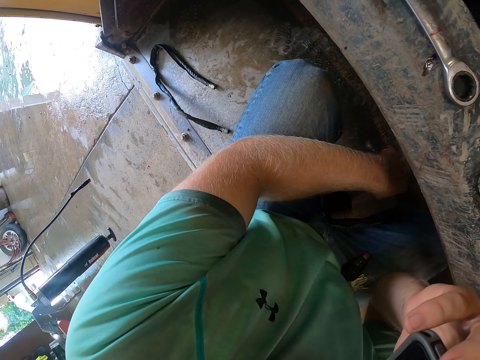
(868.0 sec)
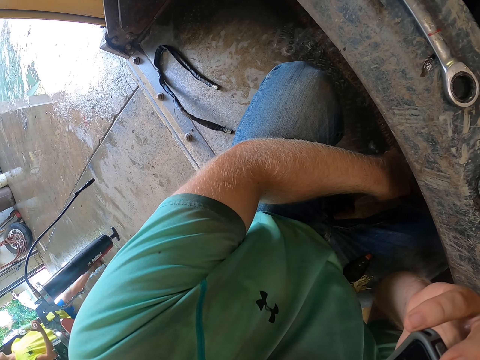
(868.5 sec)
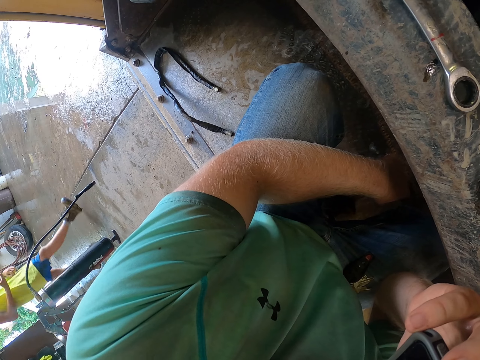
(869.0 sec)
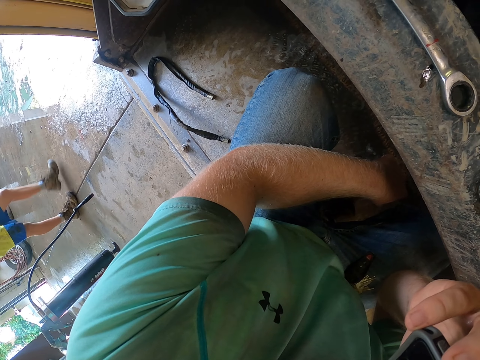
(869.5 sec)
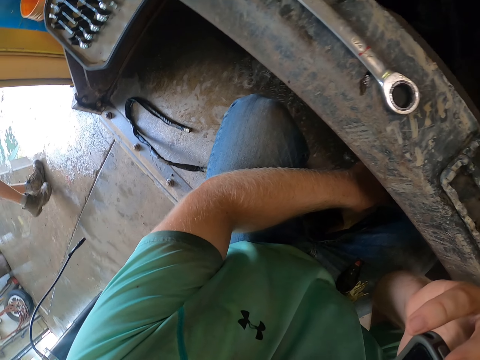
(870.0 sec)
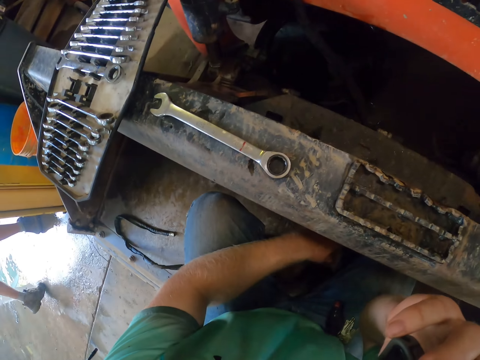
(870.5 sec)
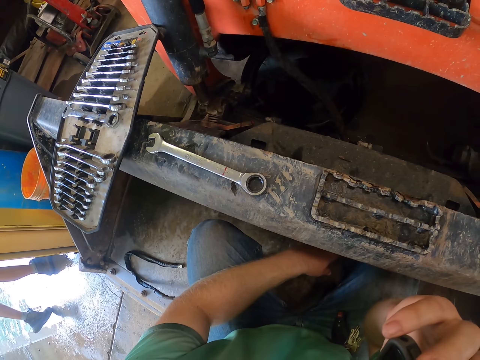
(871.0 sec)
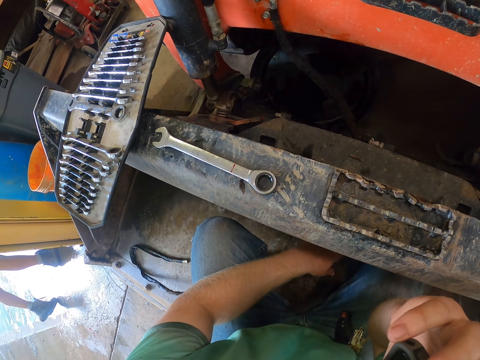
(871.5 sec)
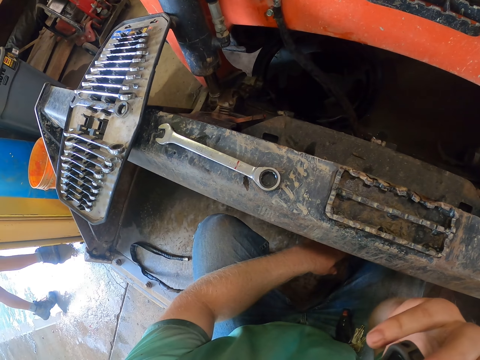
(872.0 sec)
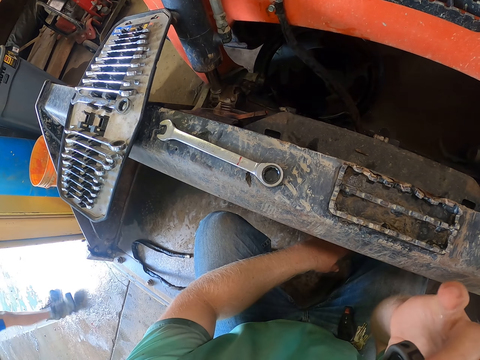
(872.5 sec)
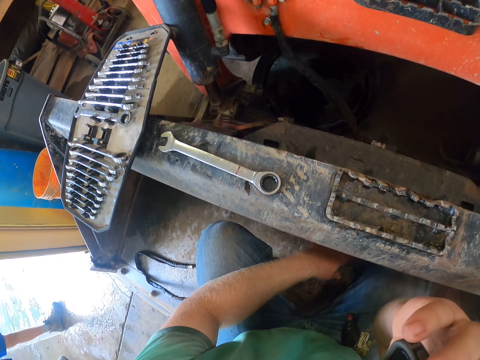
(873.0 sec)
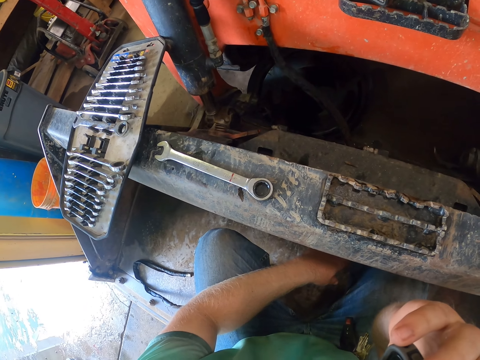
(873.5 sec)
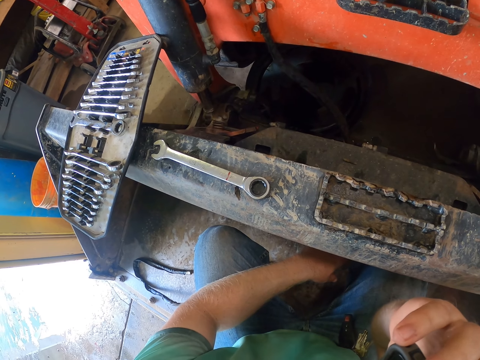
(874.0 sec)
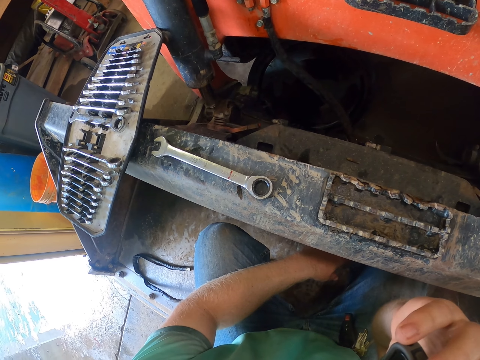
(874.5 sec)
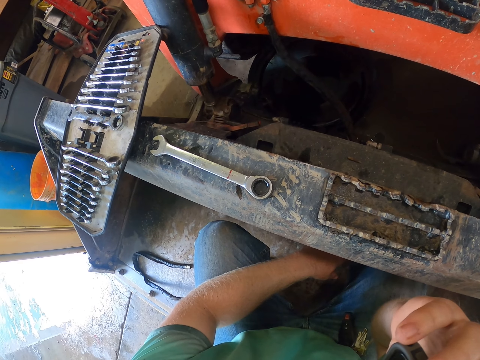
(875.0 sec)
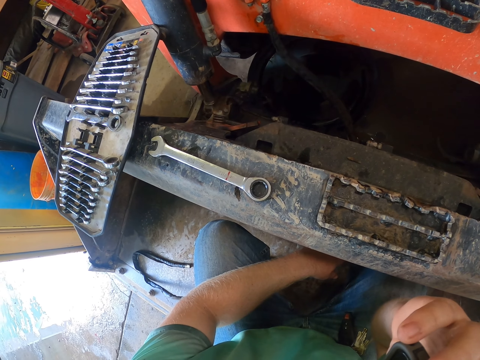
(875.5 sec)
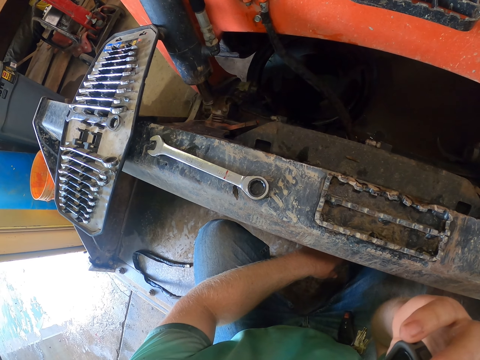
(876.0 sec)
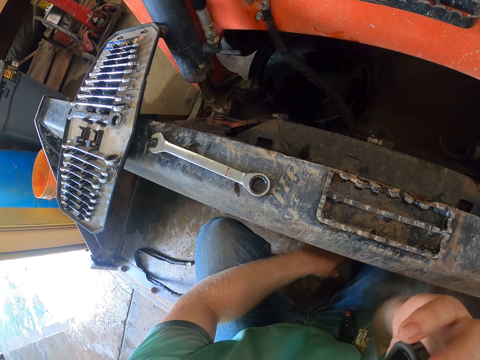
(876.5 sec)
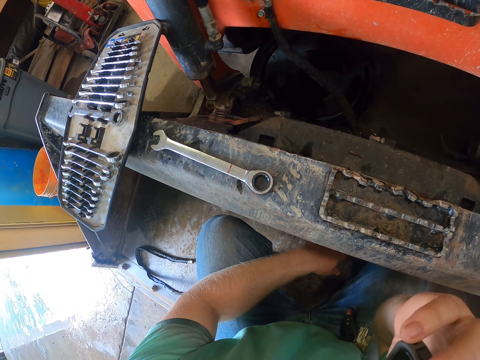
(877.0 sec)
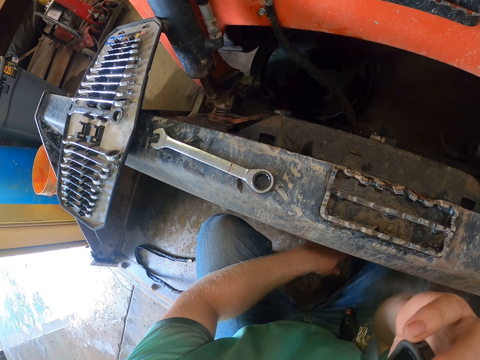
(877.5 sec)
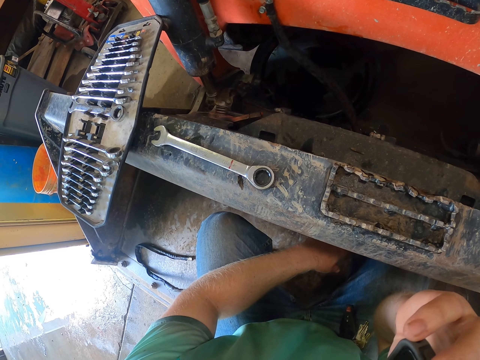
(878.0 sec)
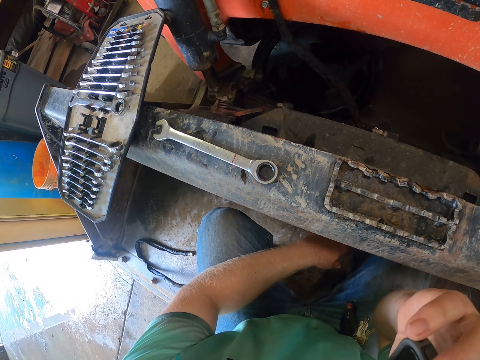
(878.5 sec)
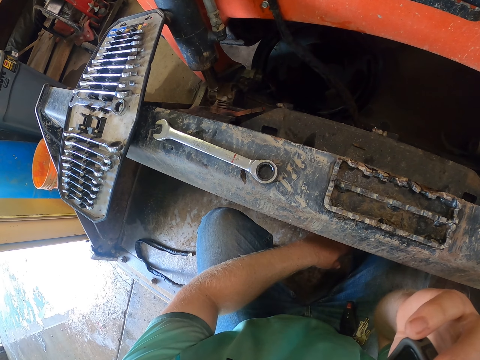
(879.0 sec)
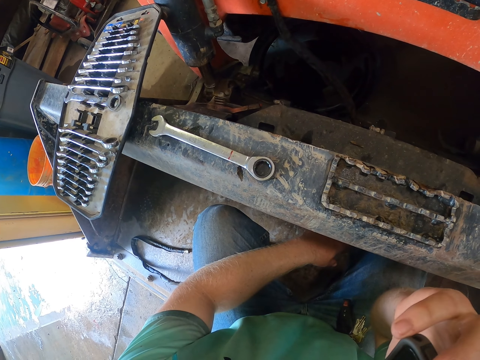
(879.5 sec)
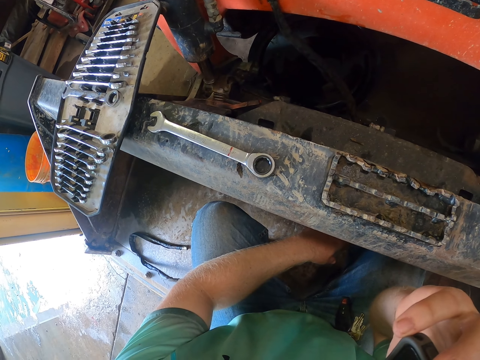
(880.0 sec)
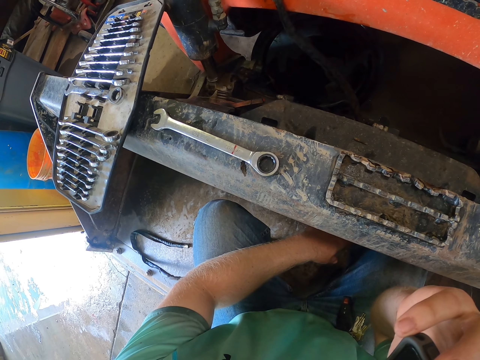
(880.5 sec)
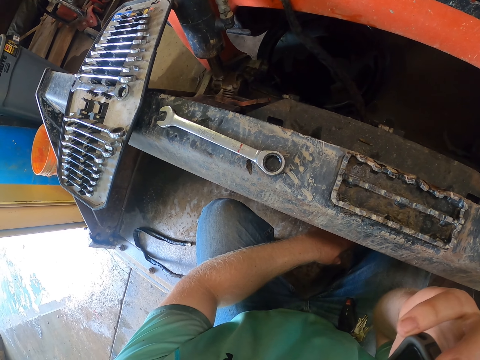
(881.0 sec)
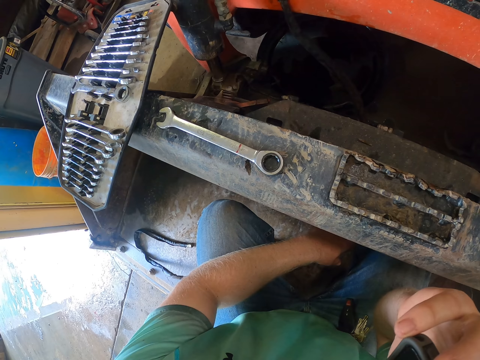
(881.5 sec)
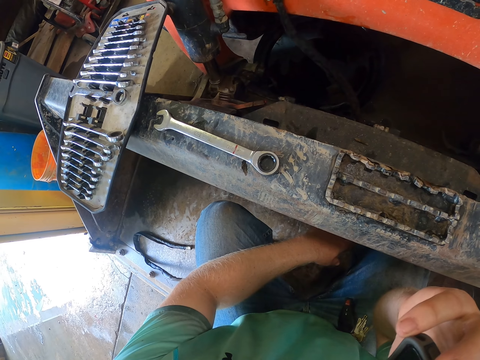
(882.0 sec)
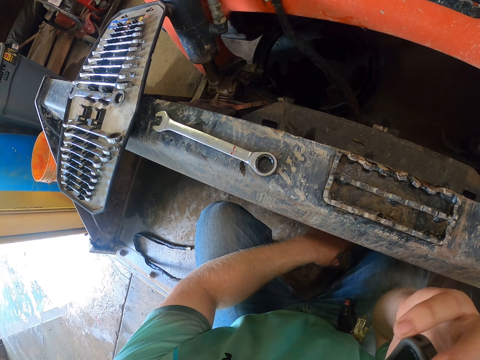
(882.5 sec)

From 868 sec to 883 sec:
A boy walks in a workshop.

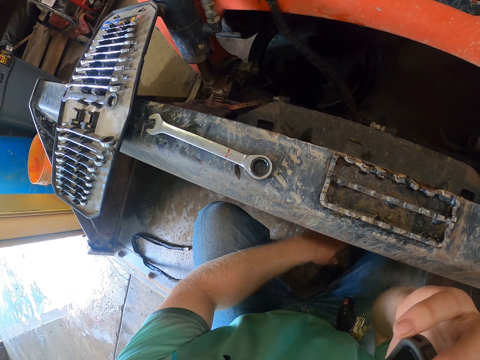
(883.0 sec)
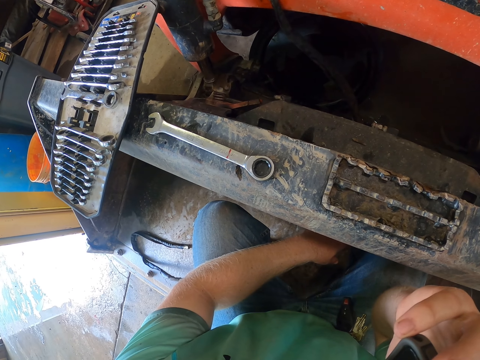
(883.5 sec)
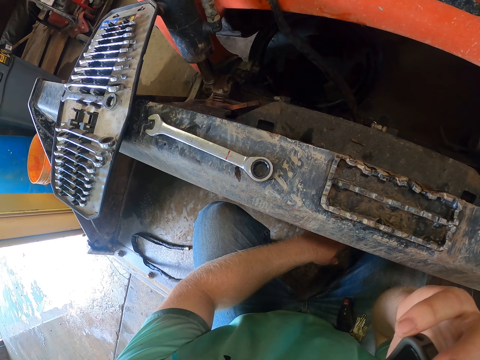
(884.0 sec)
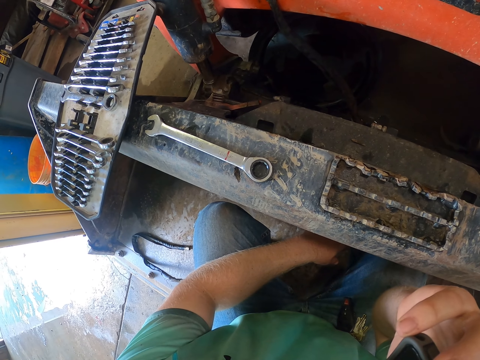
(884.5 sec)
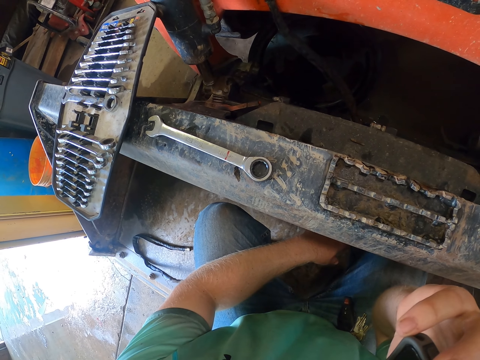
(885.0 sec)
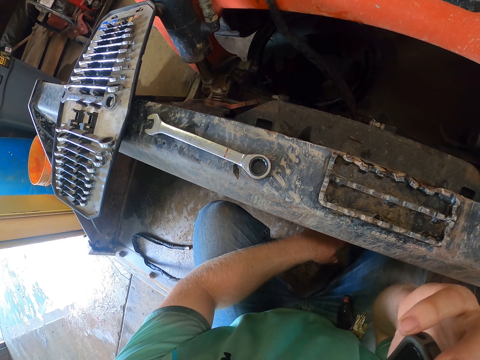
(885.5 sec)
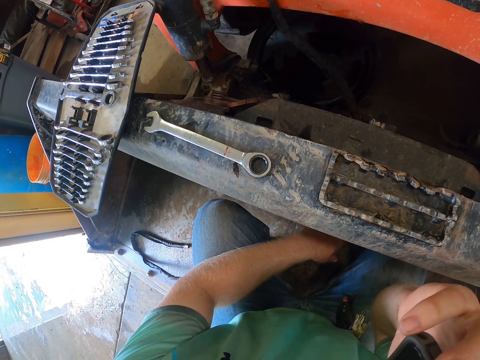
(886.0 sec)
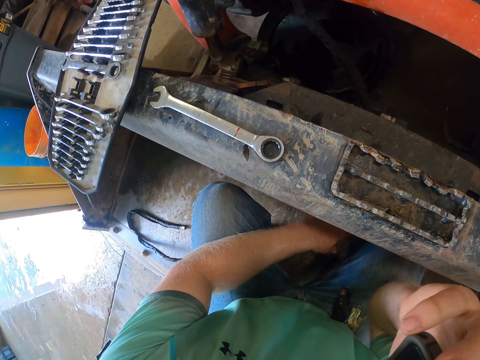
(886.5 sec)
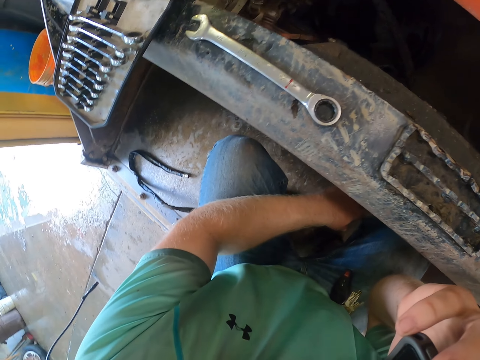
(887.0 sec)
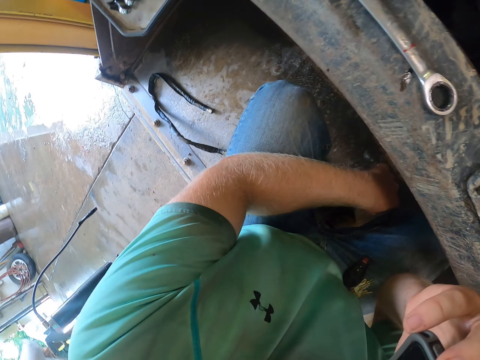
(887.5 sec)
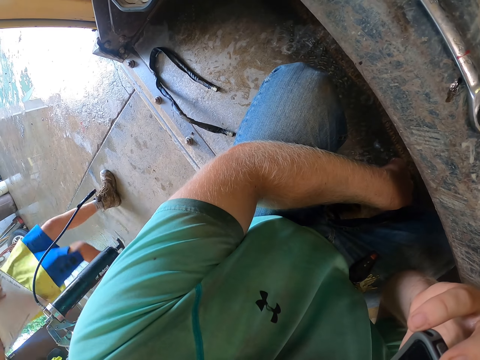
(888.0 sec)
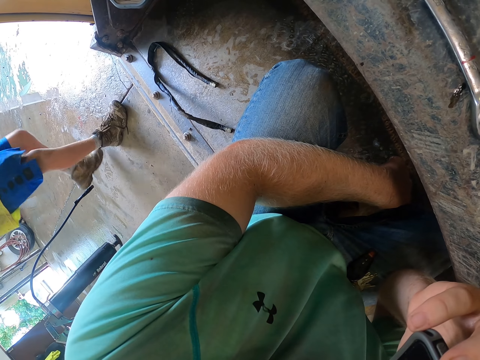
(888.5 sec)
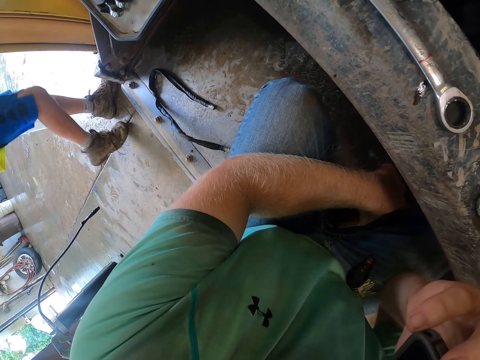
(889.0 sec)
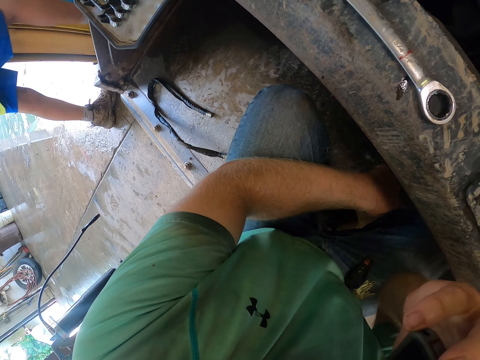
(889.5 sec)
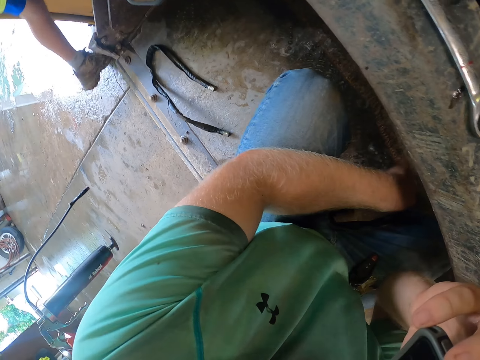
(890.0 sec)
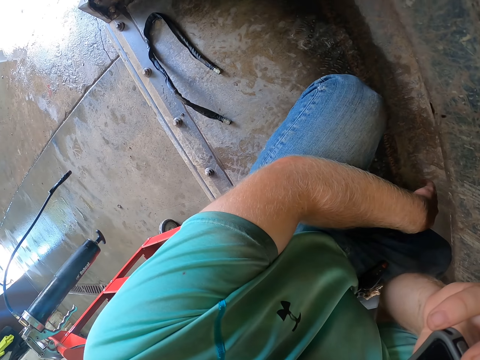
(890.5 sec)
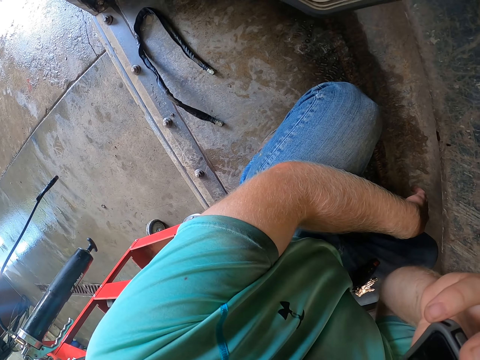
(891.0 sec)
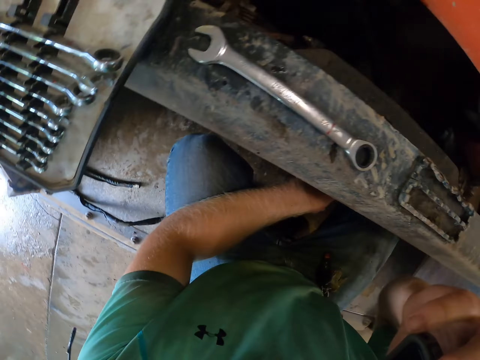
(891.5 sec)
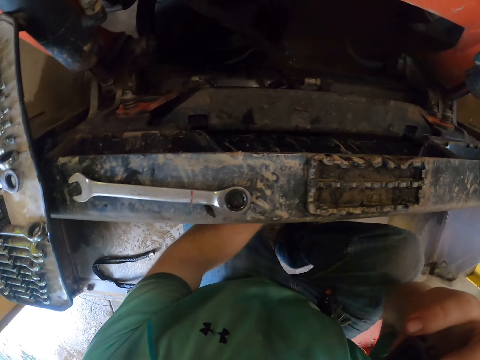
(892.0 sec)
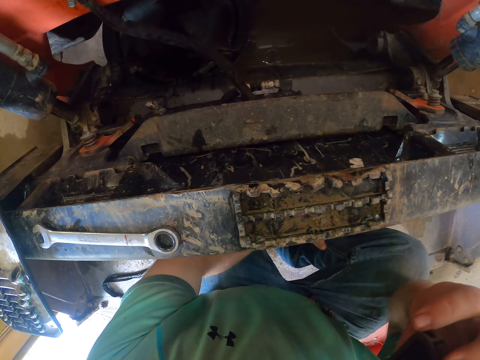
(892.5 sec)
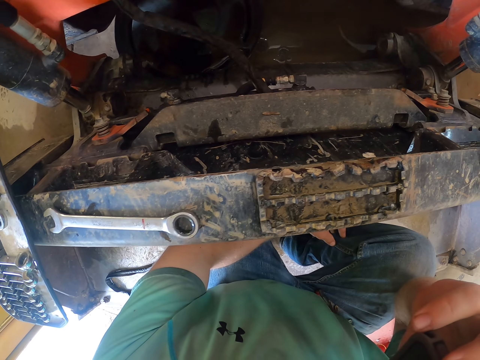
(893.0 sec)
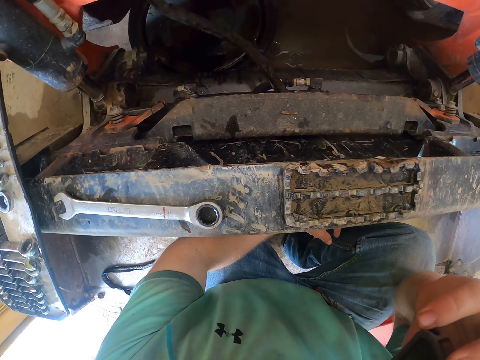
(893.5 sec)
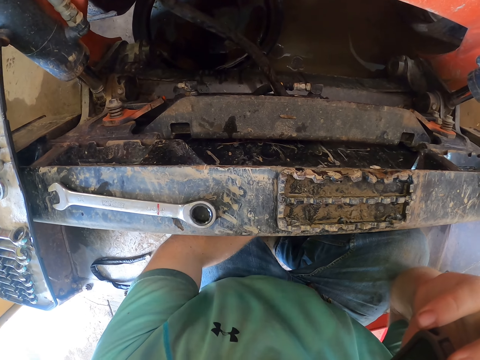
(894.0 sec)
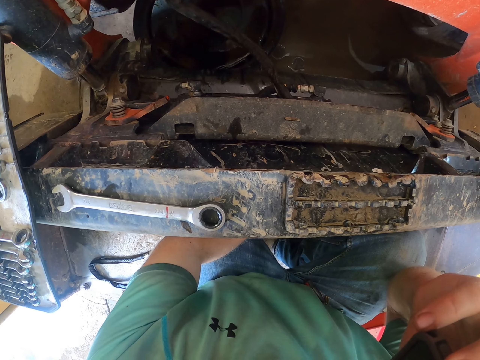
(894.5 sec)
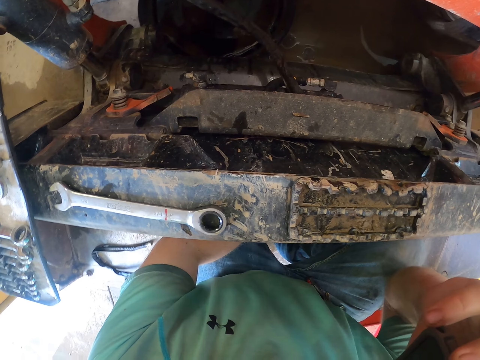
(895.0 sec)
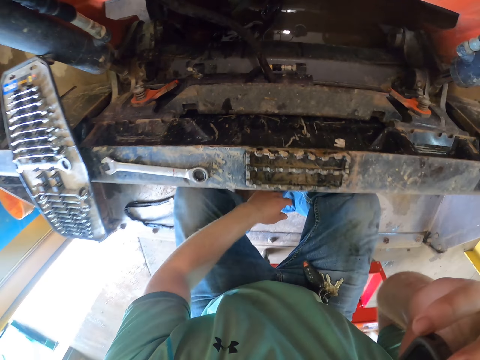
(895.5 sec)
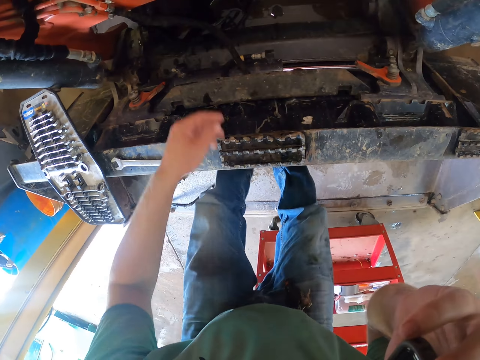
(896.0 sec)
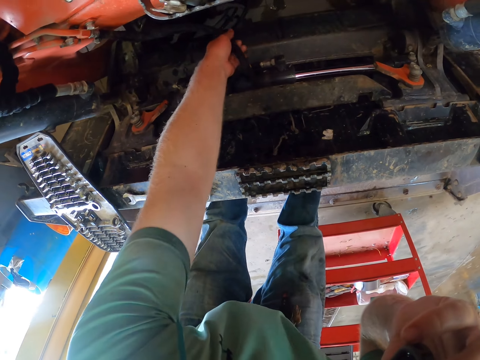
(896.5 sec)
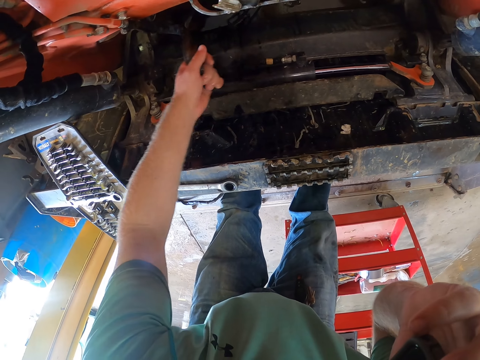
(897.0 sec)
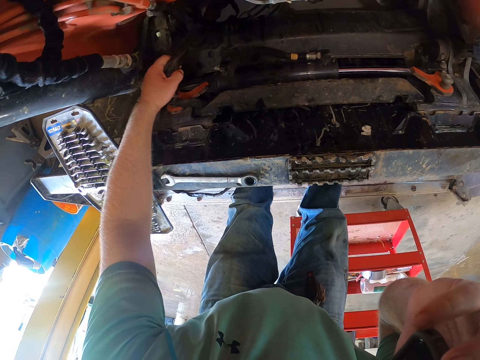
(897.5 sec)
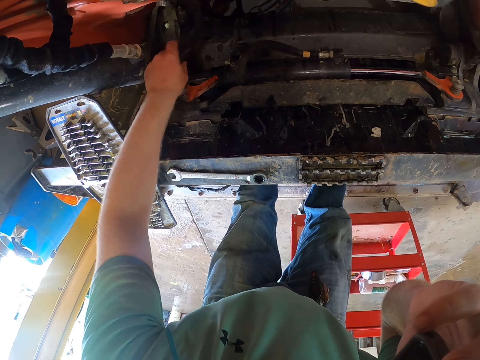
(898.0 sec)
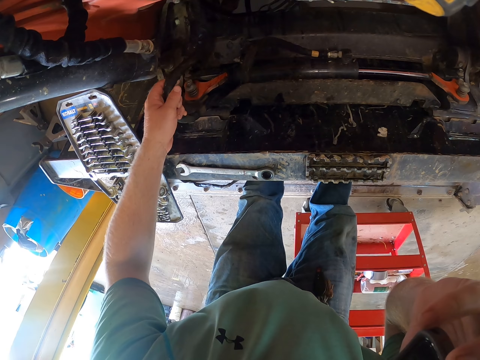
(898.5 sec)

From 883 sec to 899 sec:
The boy walks past the camera wearer. The camera wearer stands. He adjusts a wire from an engine with his left hand. He holds a pipe.
